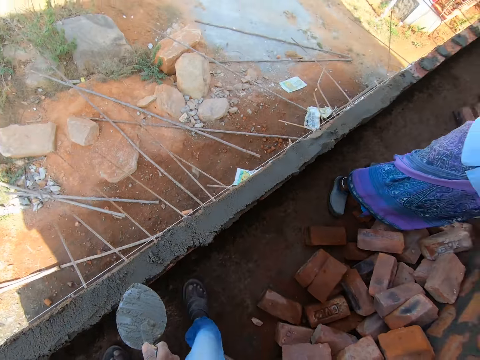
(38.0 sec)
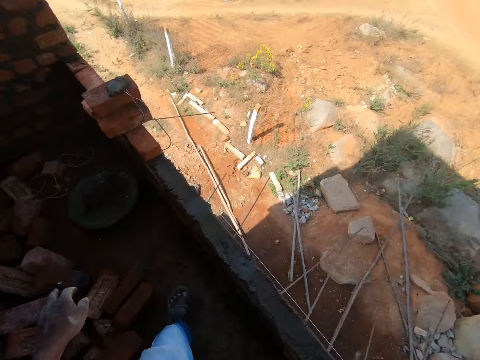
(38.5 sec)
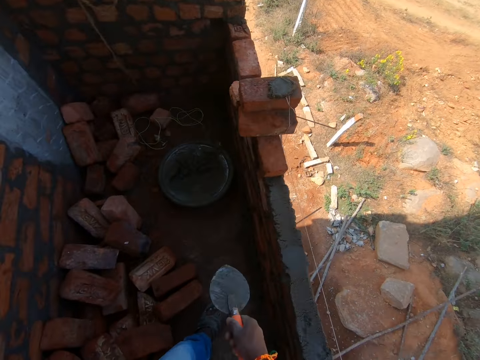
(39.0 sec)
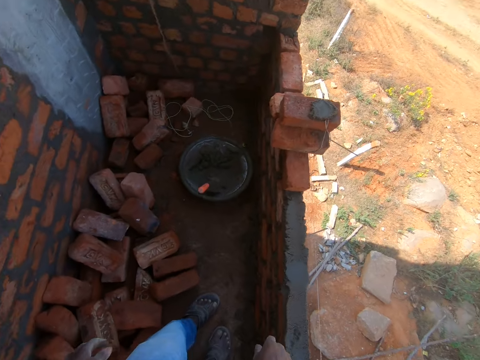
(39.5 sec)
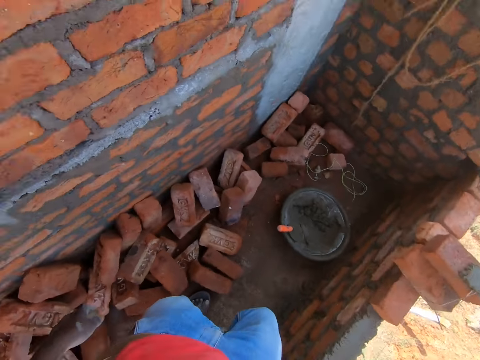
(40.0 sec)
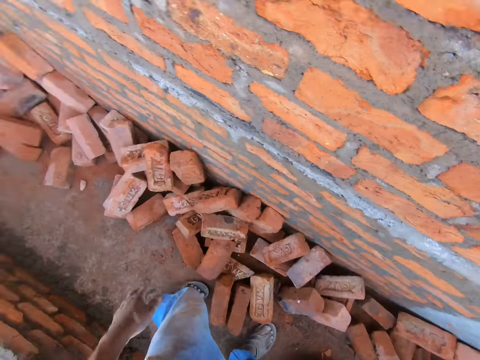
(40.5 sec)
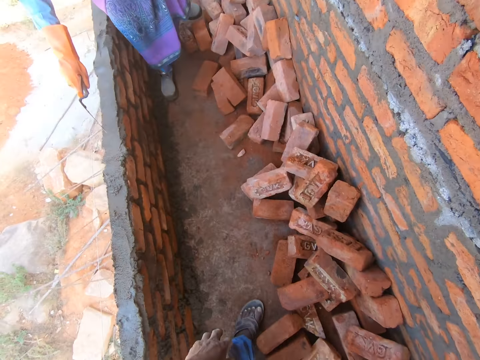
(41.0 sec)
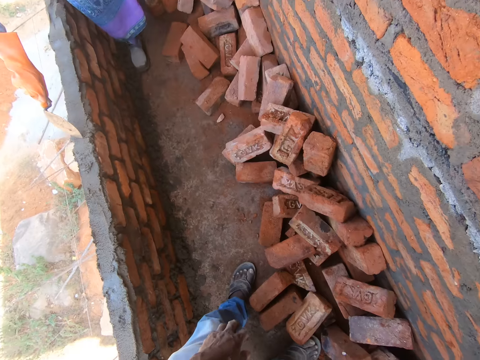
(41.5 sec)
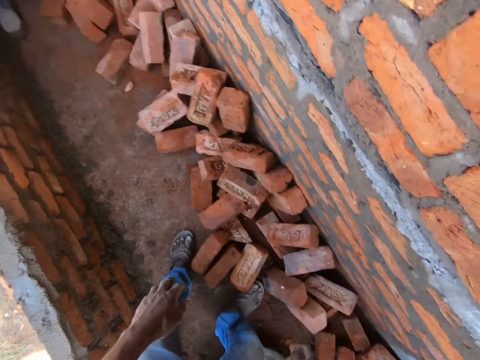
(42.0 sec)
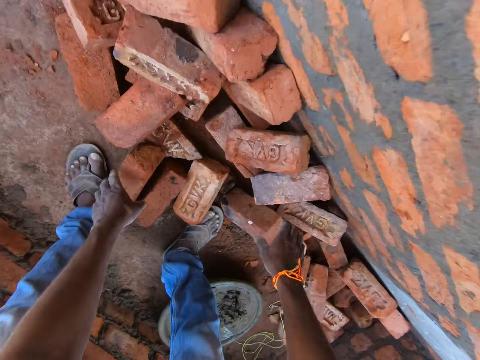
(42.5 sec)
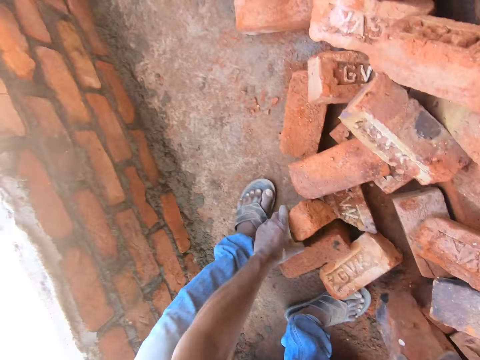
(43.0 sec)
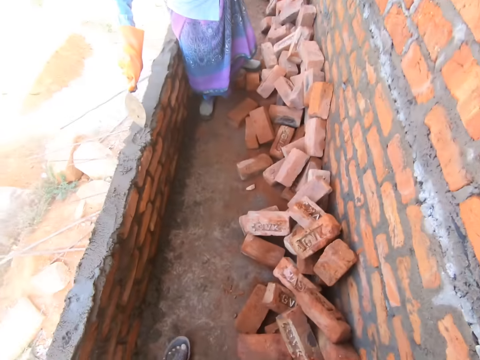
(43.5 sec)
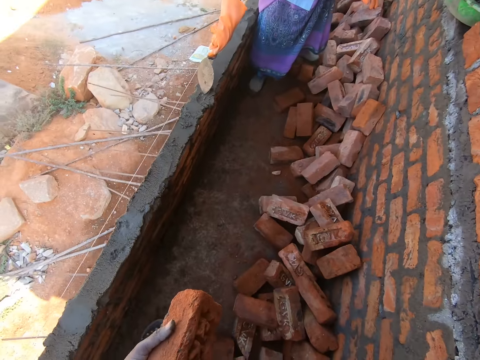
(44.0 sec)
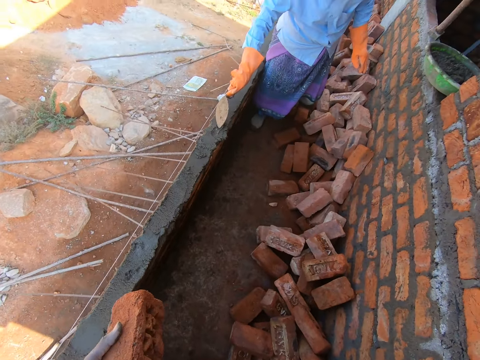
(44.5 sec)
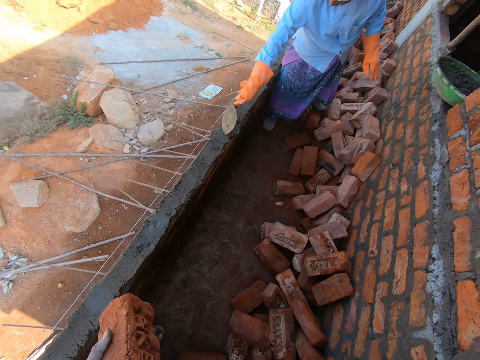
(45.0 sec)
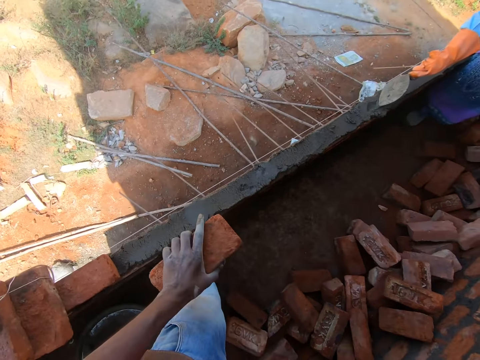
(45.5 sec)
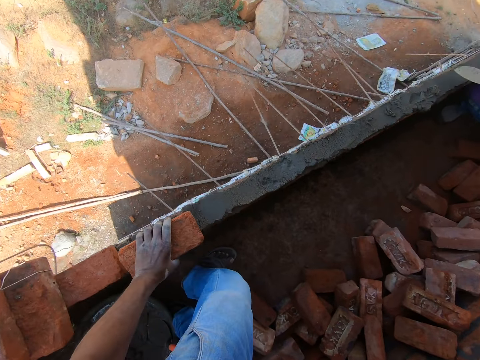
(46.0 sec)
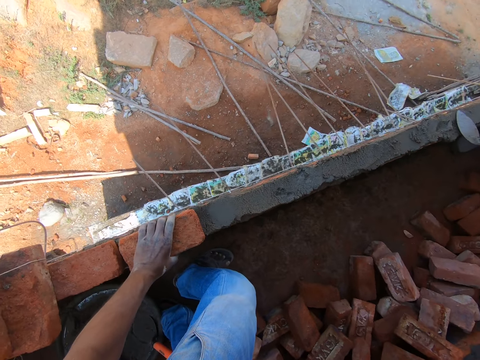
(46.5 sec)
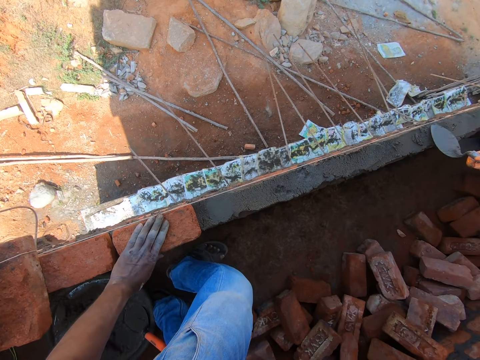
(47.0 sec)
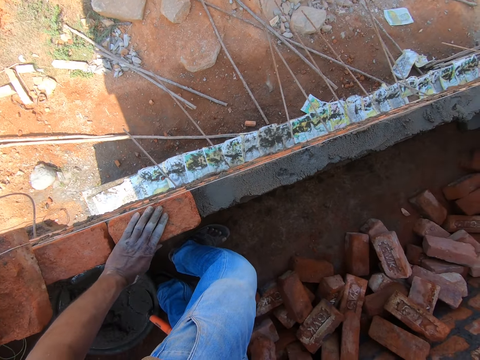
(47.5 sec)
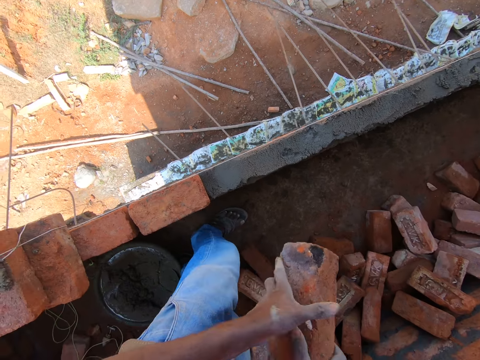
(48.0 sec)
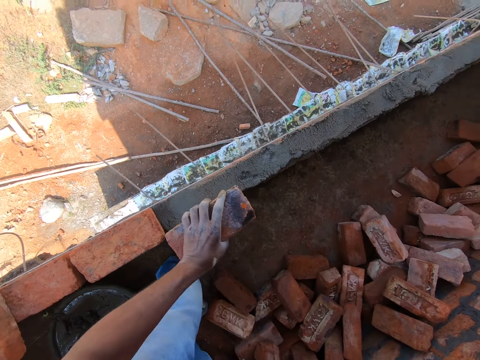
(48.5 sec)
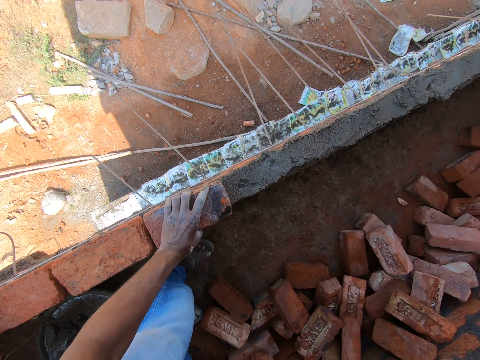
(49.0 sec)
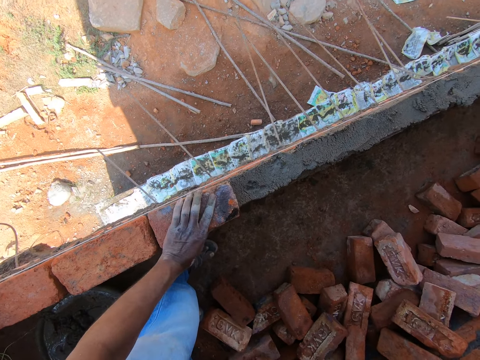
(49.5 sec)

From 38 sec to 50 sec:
The camera wearer throws the trowel in the cement basin. A person plasters the wall with the cement mixture. The camera wearer takes the bricks on the floor. They attach the bricks on top of the cement mixture.

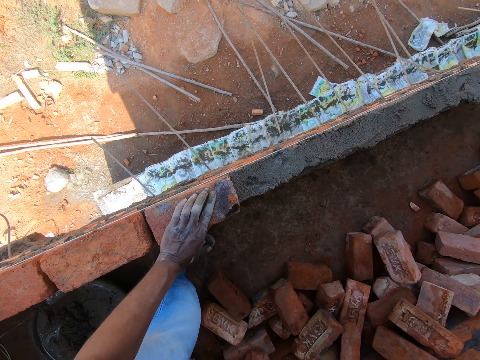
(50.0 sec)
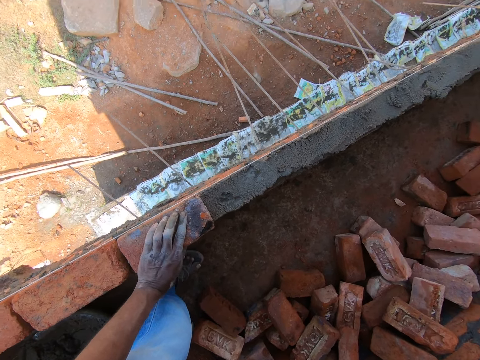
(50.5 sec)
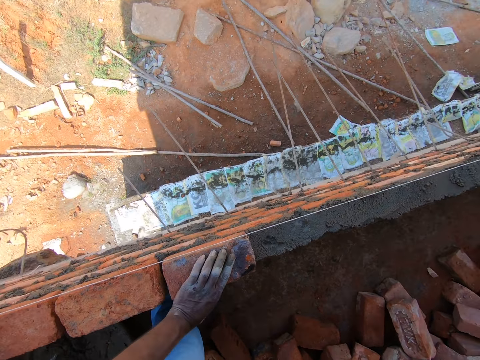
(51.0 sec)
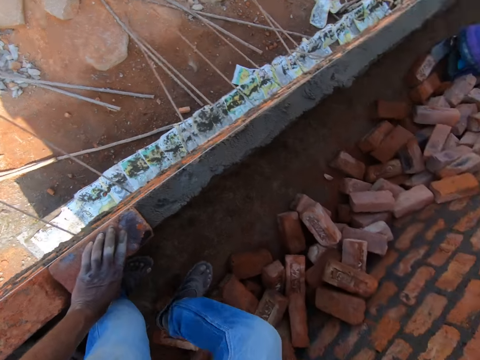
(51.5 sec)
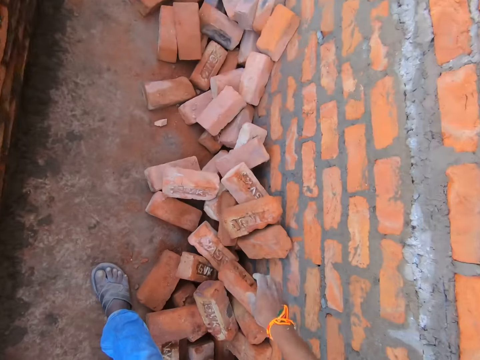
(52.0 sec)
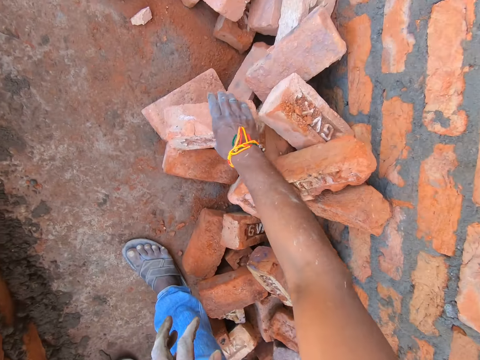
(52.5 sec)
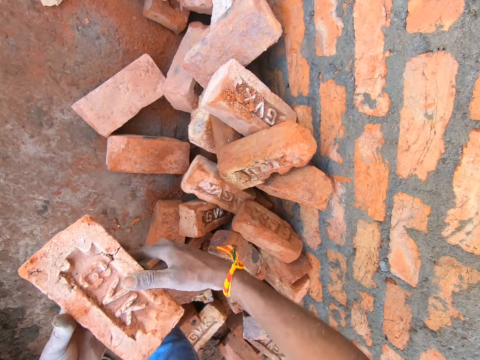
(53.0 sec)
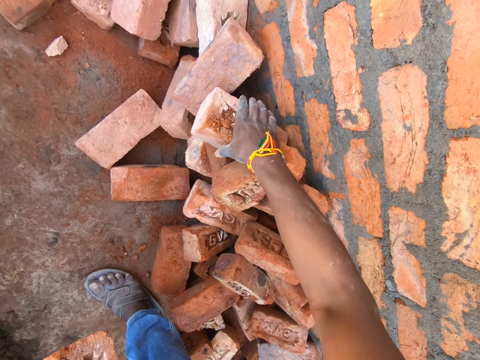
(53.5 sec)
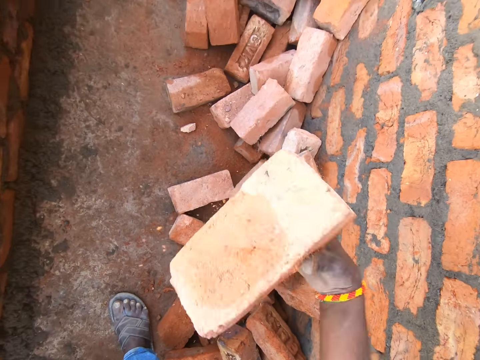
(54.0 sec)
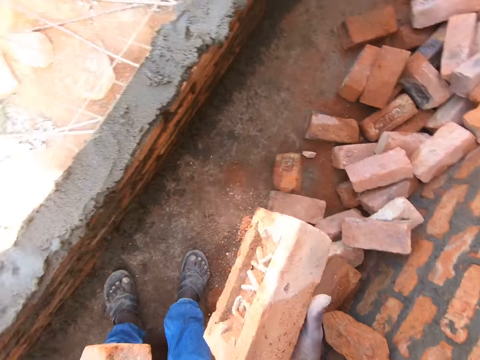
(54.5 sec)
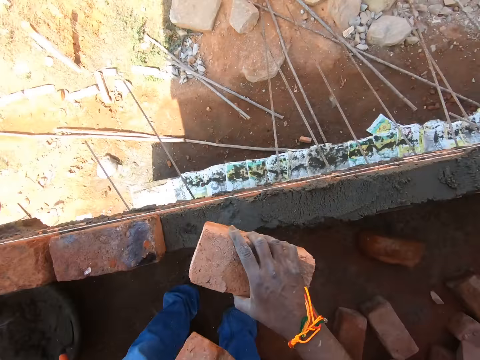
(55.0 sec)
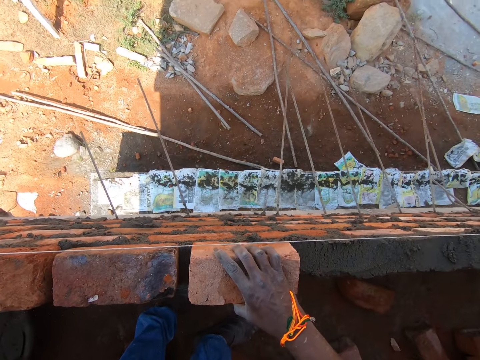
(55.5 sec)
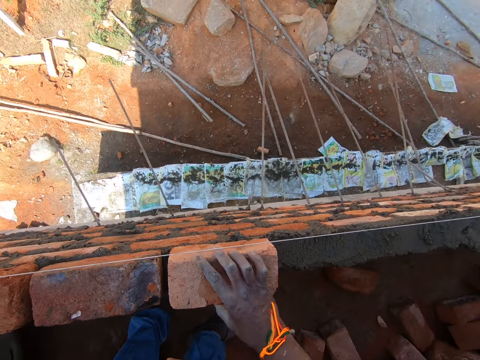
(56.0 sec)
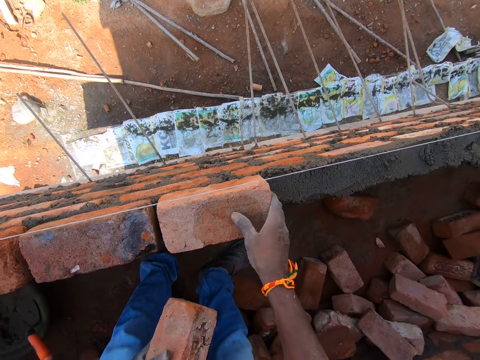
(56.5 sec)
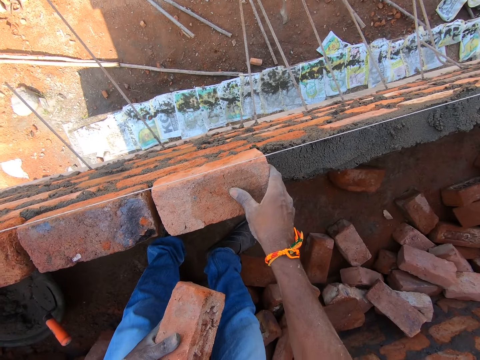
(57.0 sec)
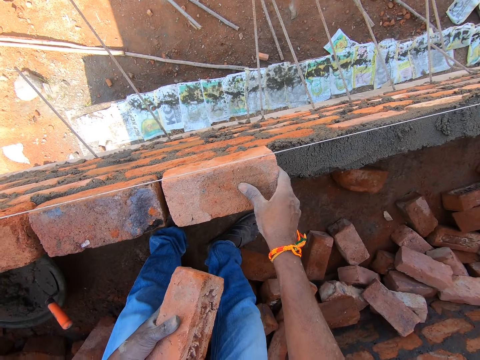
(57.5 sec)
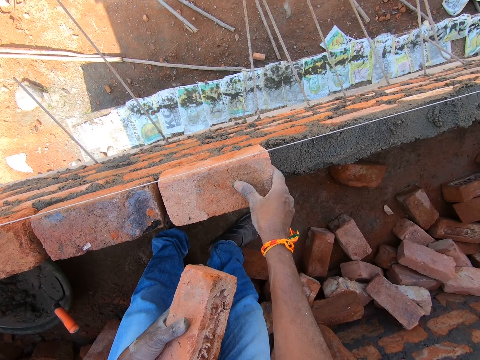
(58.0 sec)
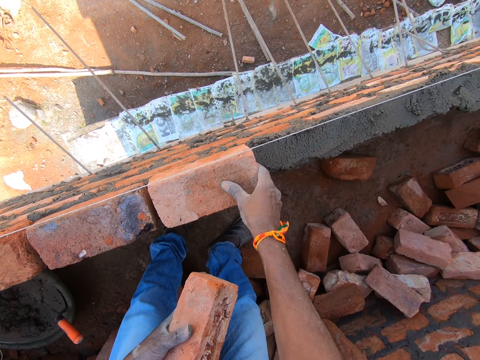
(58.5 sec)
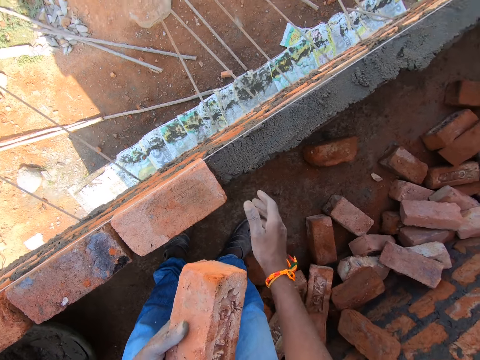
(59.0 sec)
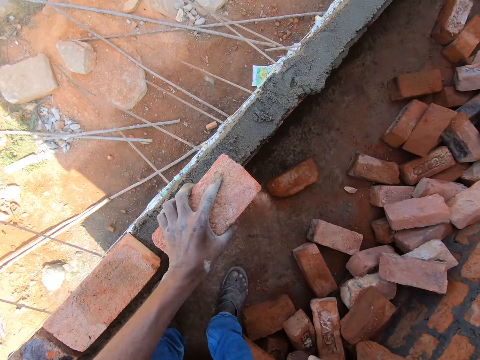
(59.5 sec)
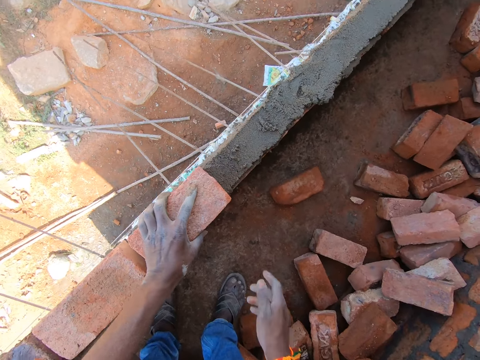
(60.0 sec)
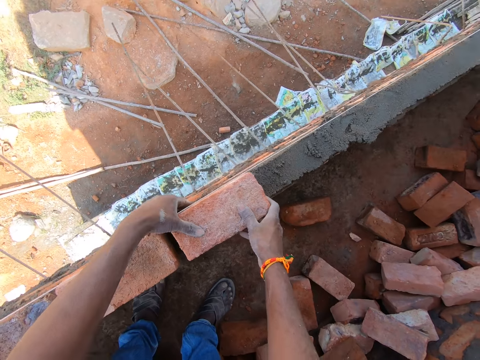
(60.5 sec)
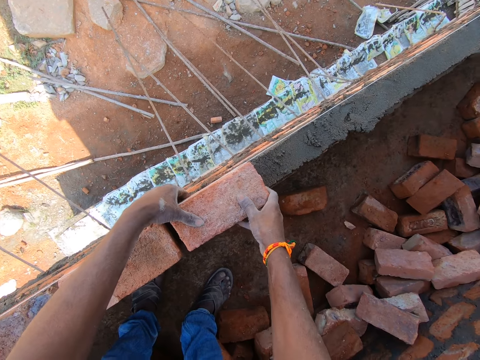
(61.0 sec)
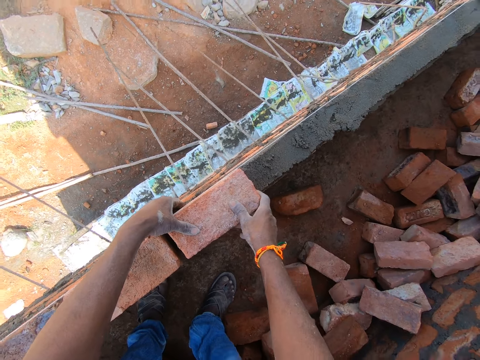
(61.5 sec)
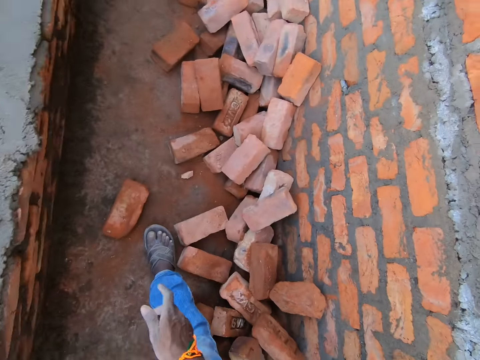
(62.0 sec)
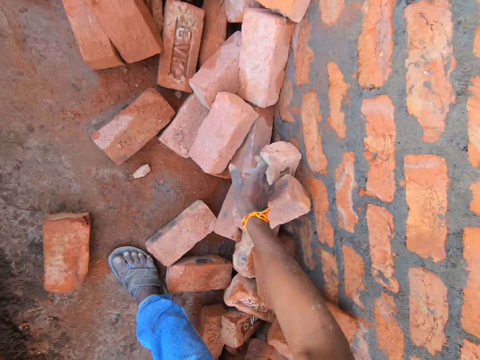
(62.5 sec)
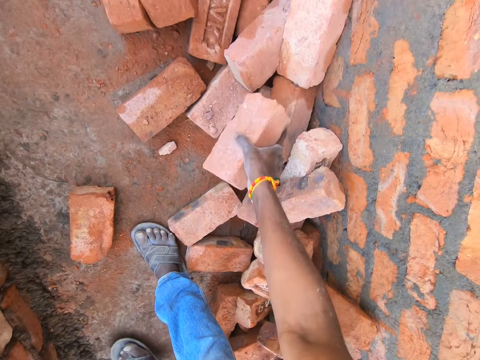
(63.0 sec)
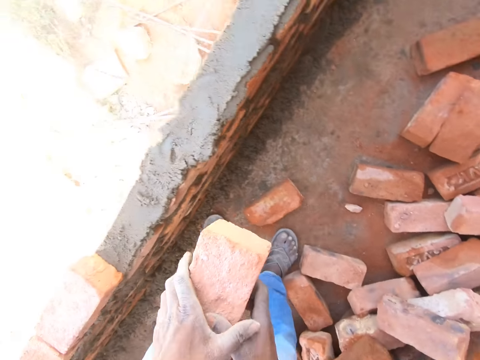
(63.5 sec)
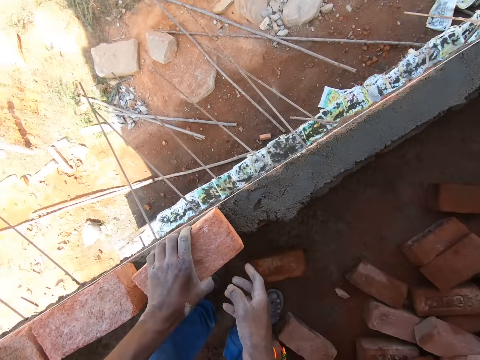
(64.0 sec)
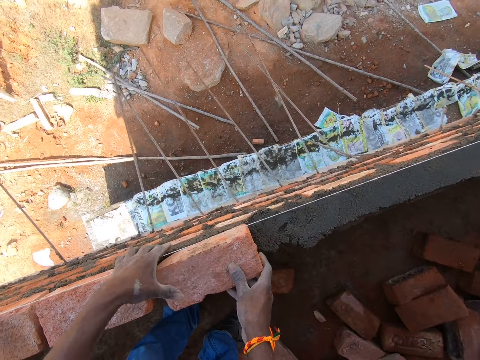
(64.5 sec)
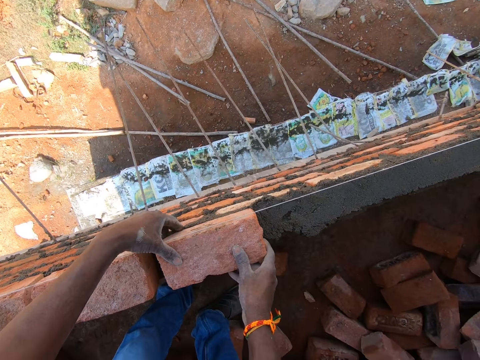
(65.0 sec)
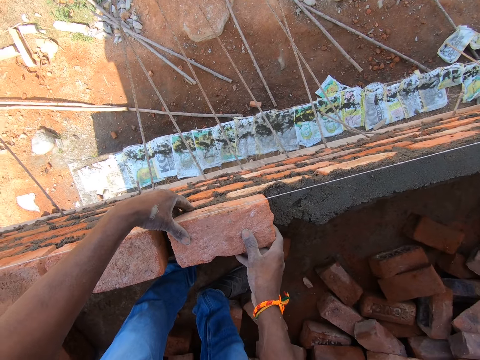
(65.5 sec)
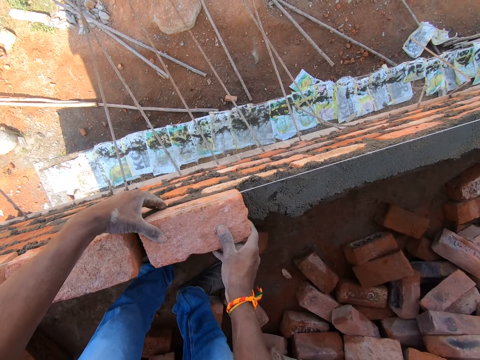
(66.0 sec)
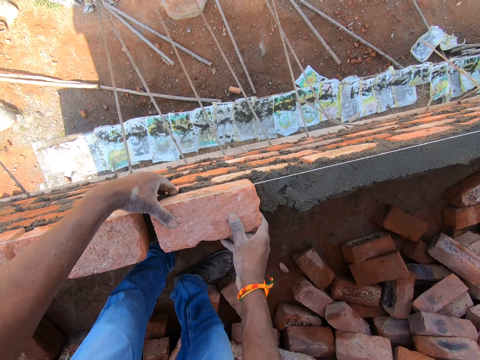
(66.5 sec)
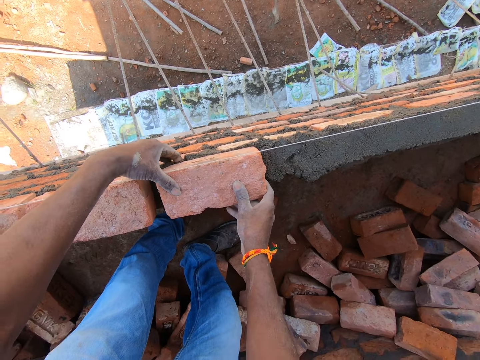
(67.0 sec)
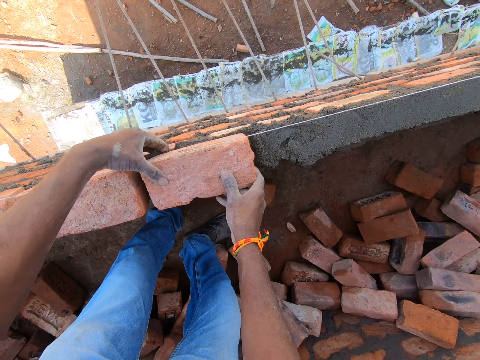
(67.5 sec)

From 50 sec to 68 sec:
The camera wearer takes the bricks on the floor. They attach the bricks on top of the cement mixture. They take the bricks on the floor. They attach the bricks on top of the cement mixture.
